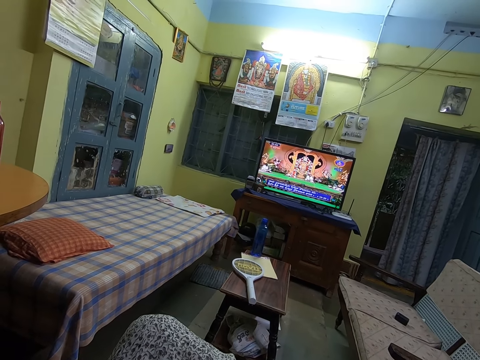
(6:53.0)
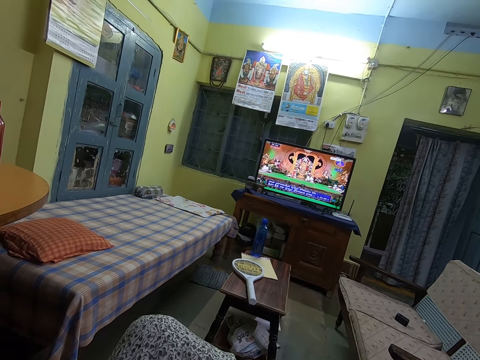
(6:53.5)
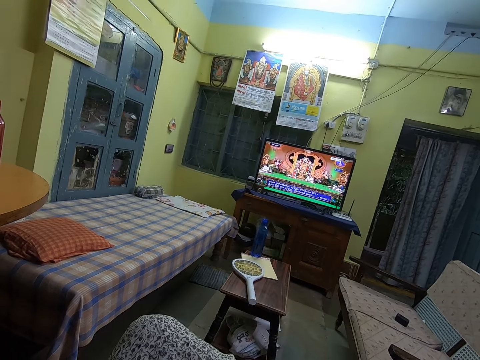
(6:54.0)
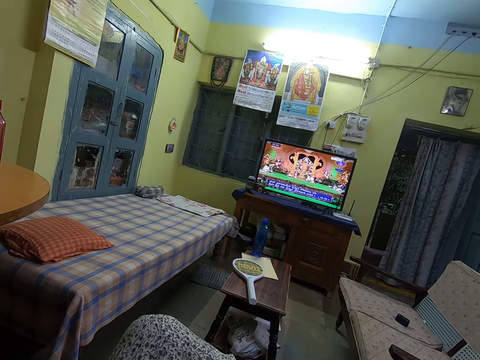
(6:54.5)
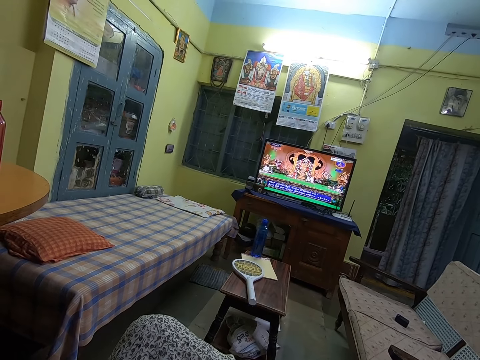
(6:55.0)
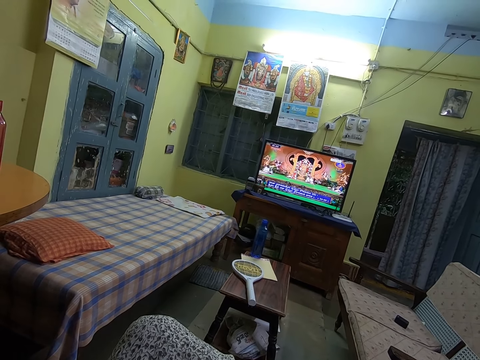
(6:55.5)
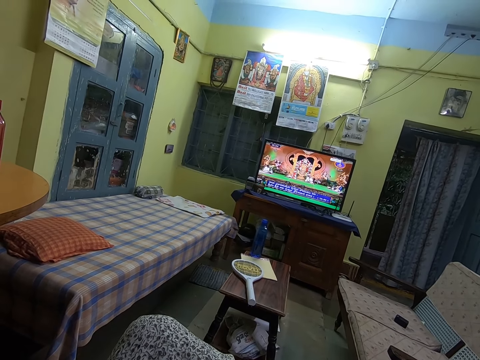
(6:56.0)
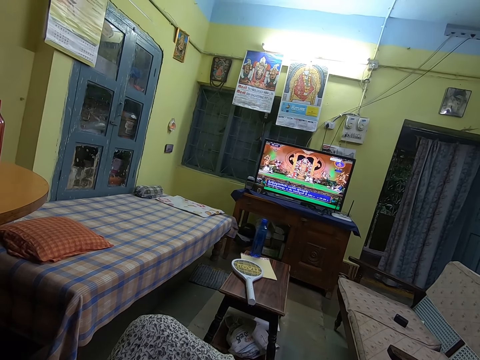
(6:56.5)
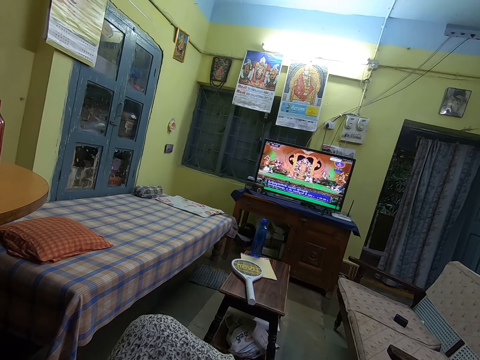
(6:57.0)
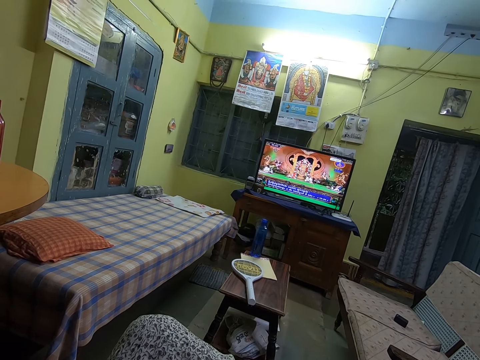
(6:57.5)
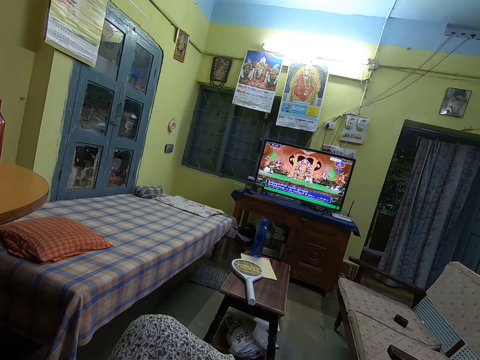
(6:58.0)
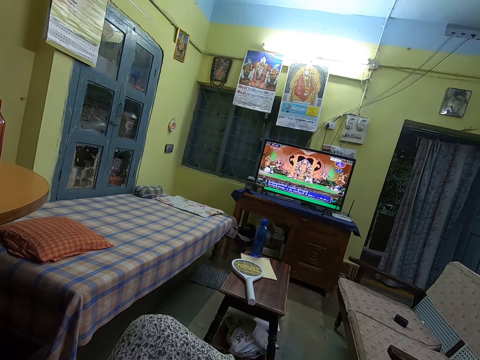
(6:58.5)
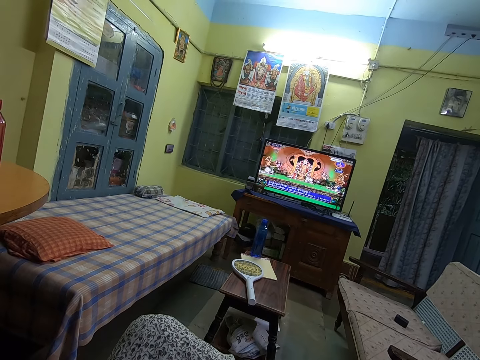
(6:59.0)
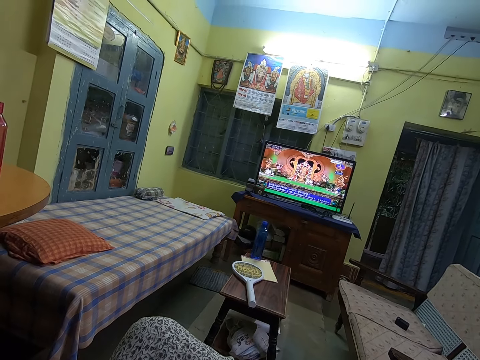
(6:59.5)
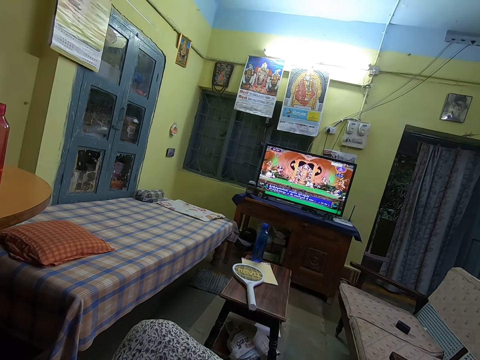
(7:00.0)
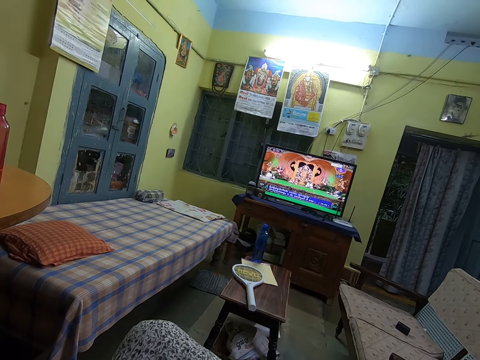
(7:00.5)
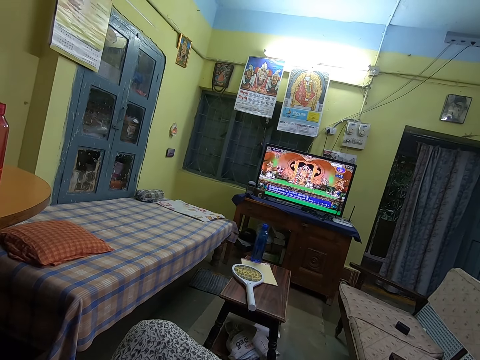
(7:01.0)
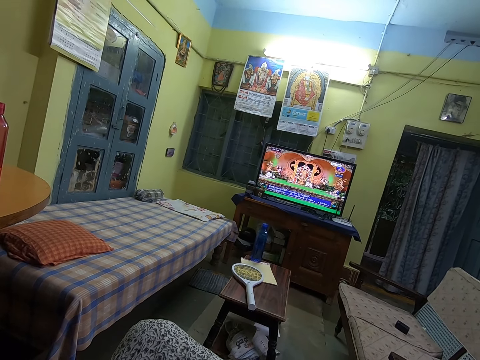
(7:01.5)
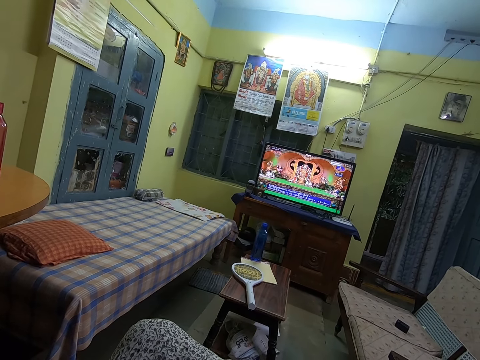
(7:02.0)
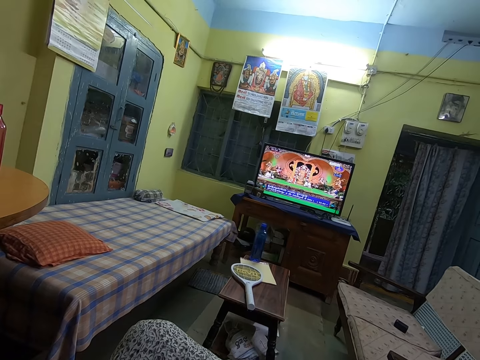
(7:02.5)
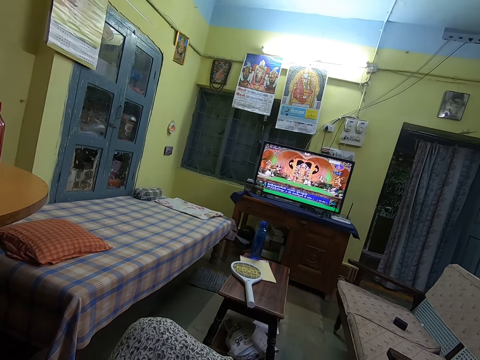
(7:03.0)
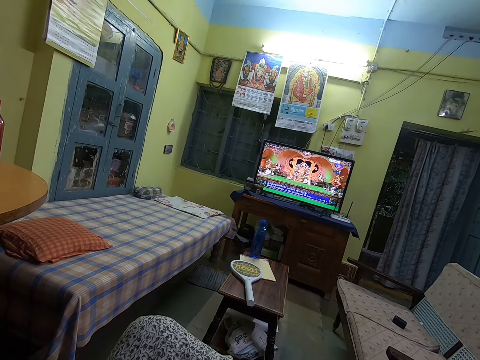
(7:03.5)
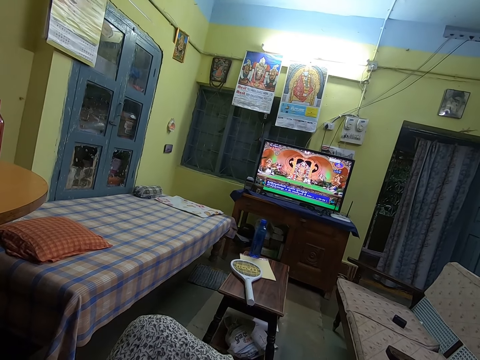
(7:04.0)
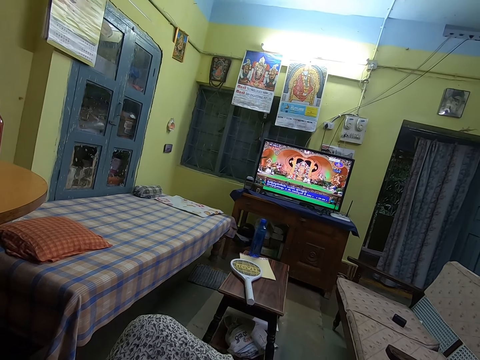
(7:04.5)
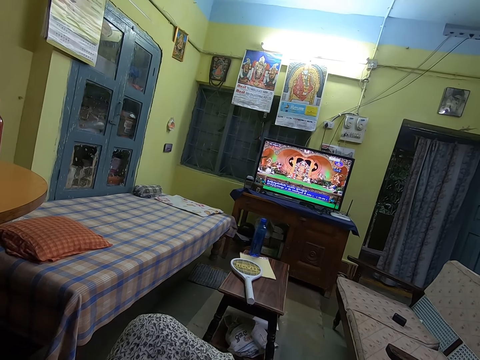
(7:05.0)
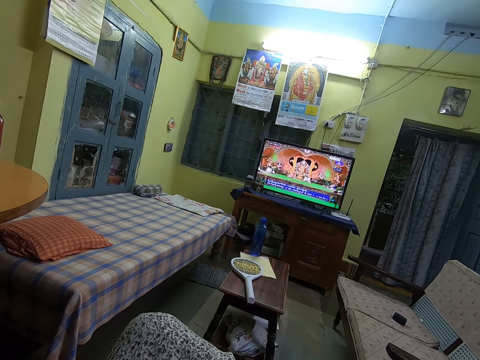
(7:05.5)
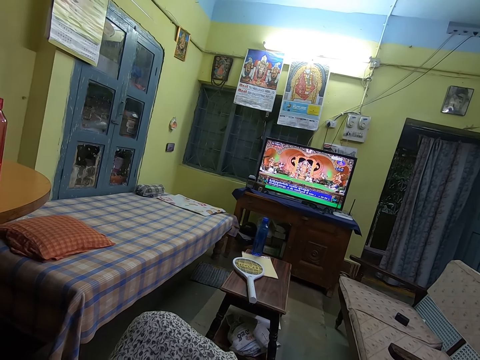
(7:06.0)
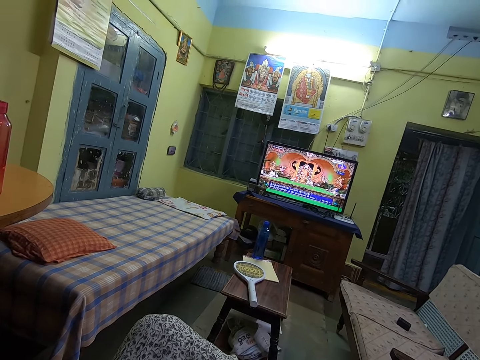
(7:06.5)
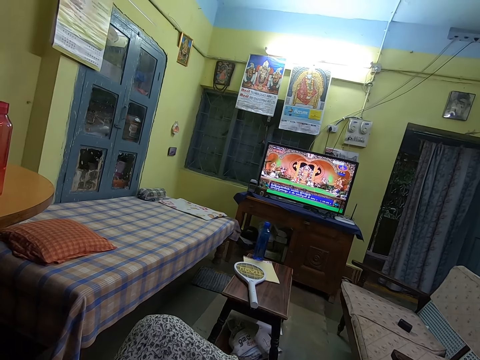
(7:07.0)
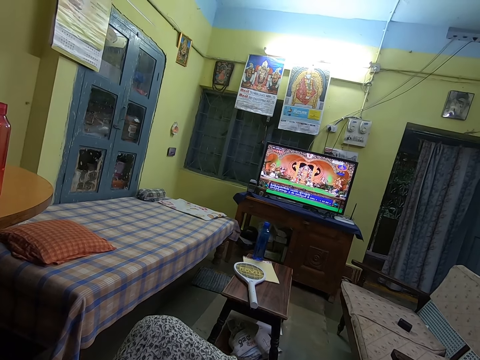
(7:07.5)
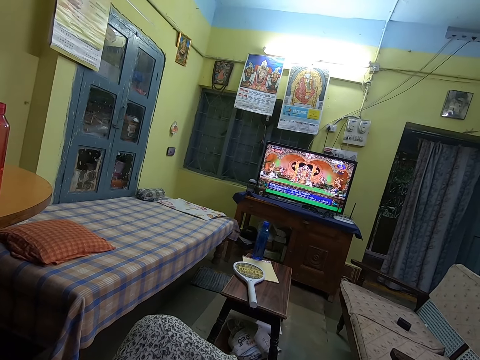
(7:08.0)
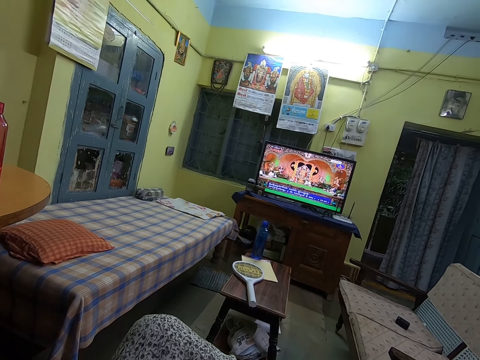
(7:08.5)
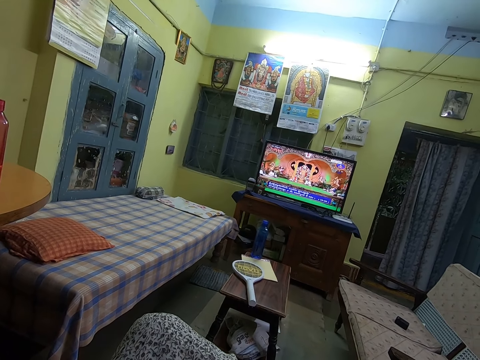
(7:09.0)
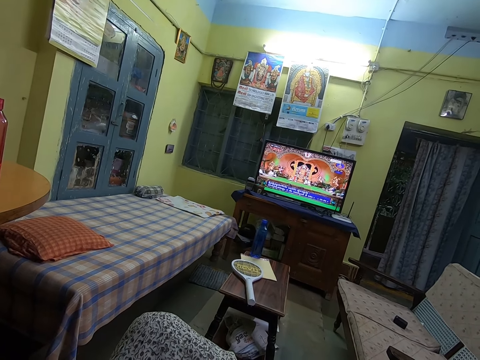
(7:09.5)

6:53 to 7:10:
The camera wearer sings. They stop. They sing. They stop. They sing.

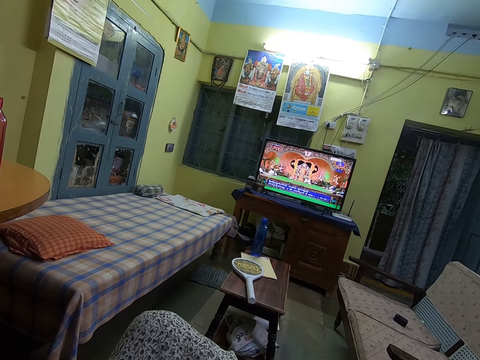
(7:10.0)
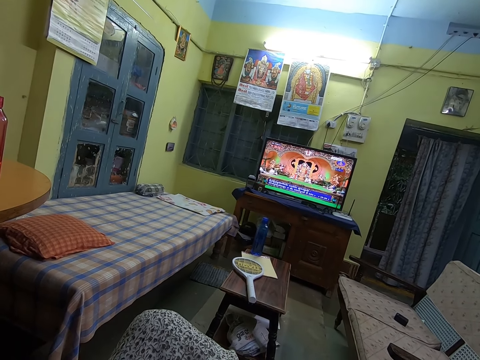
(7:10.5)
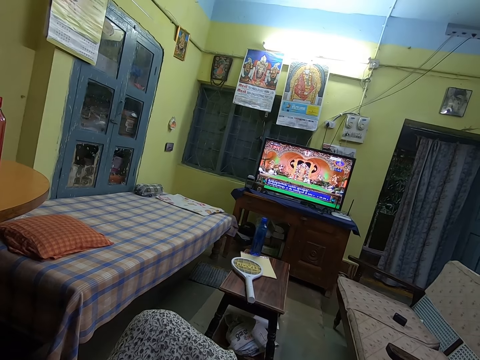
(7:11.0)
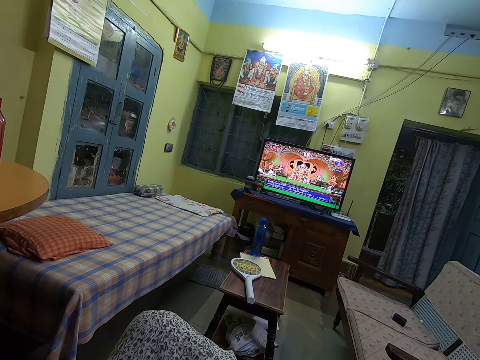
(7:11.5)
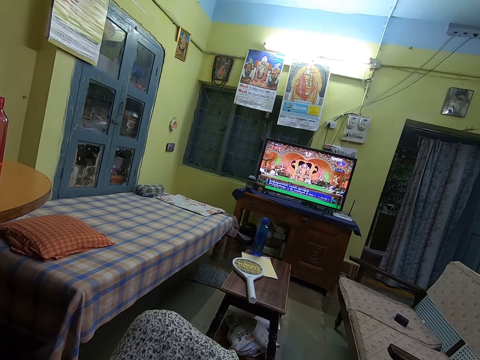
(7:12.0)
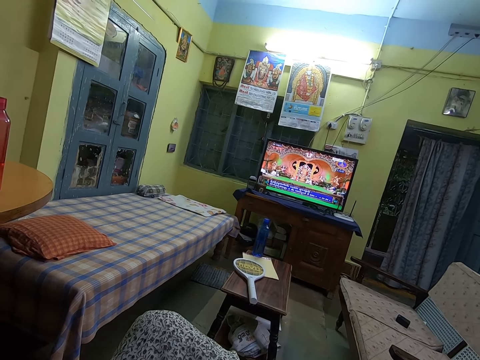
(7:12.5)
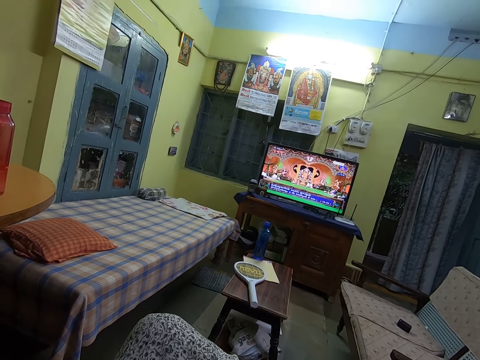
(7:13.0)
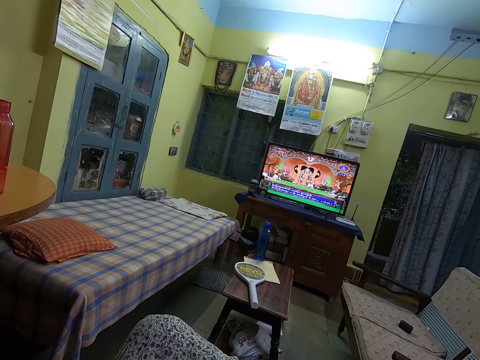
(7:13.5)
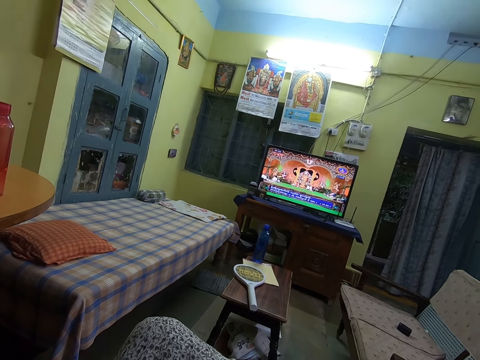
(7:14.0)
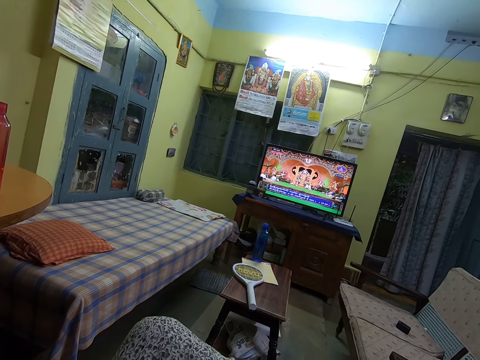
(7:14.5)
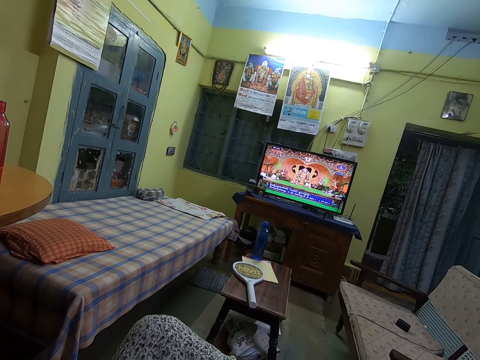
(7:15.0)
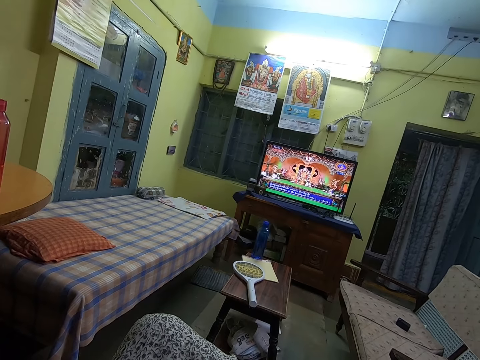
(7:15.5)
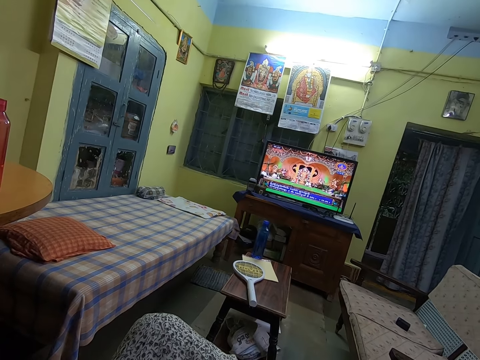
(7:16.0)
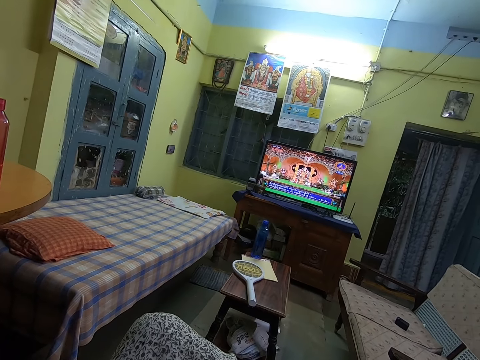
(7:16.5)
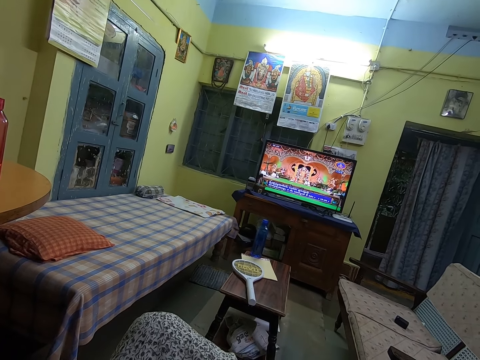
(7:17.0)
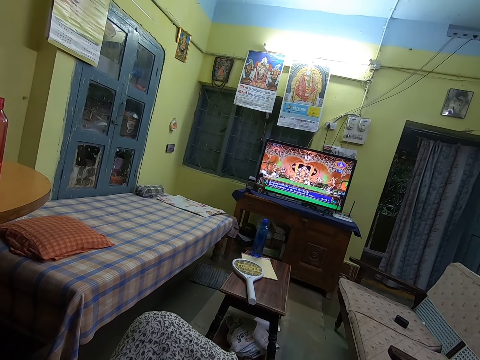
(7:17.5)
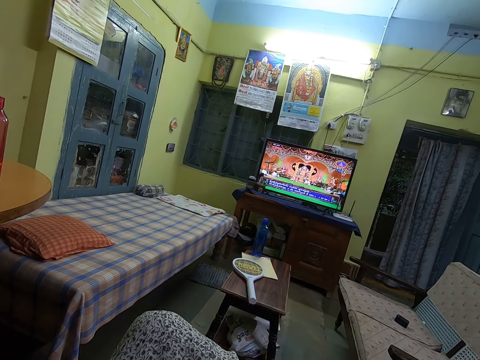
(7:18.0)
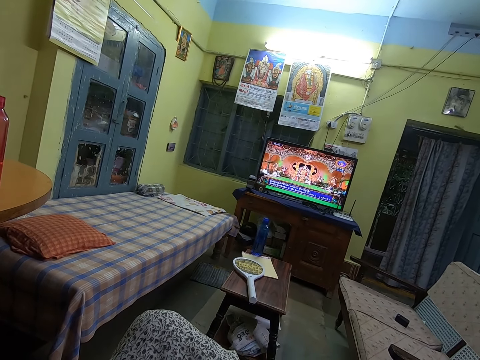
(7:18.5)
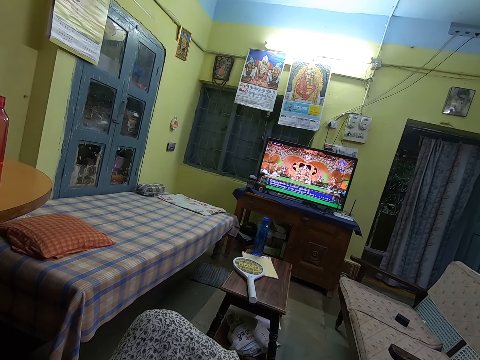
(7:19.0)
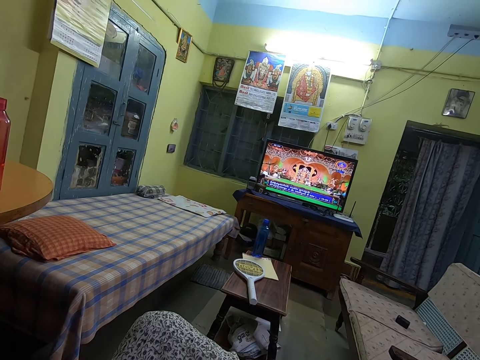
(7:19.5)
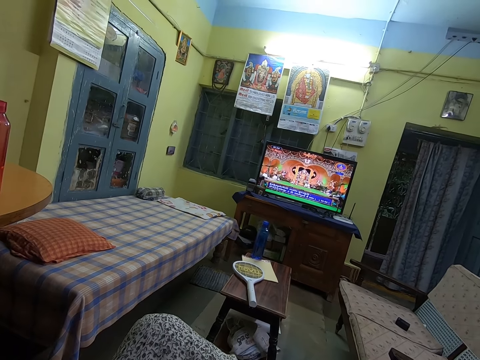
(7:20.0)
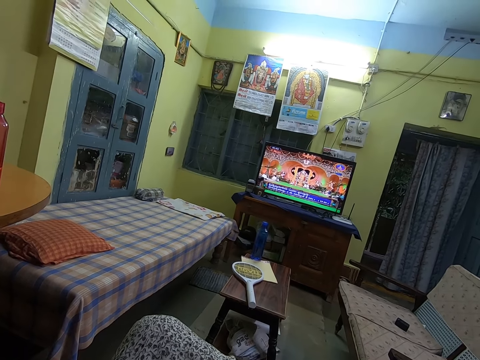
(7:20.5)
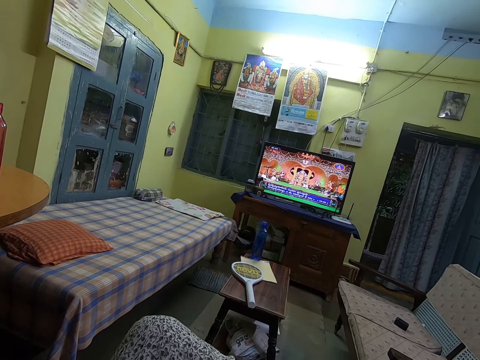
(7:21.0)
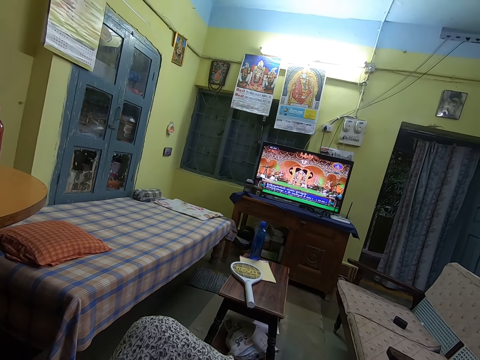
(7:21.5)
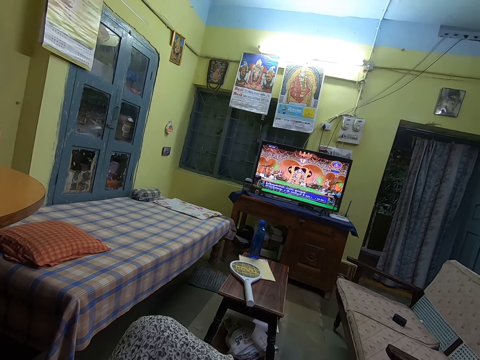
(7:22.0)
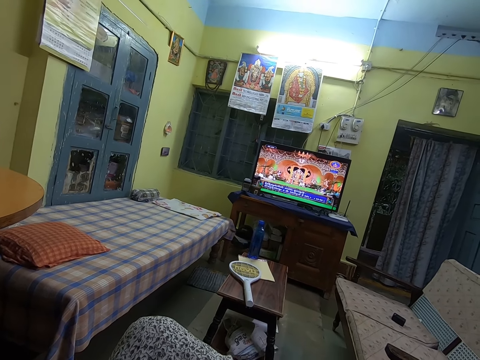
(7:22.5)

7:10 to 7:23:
The camera wearer stops. They sing. They stop. They sing.
